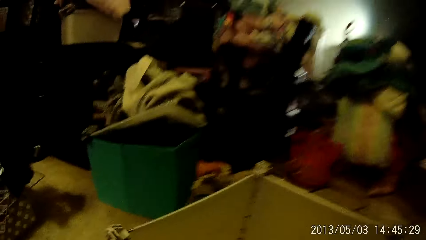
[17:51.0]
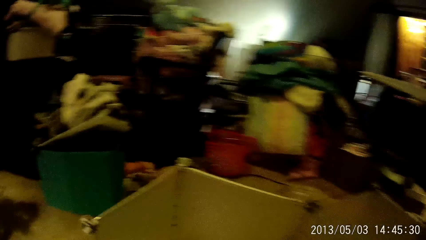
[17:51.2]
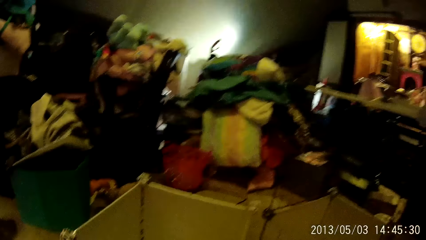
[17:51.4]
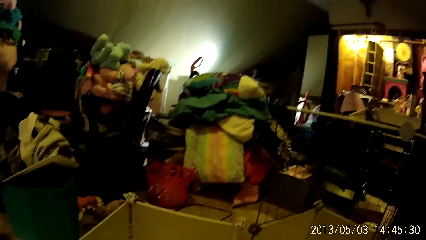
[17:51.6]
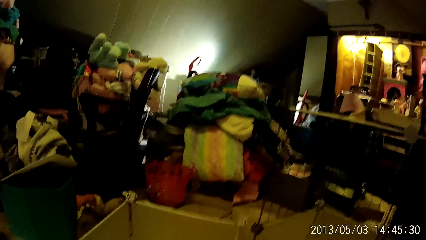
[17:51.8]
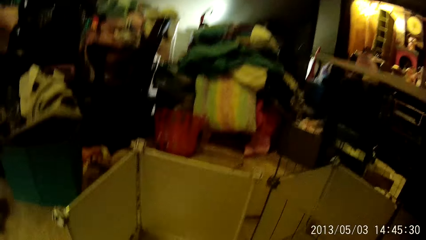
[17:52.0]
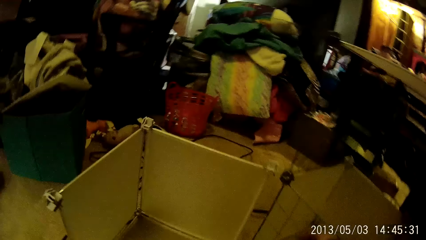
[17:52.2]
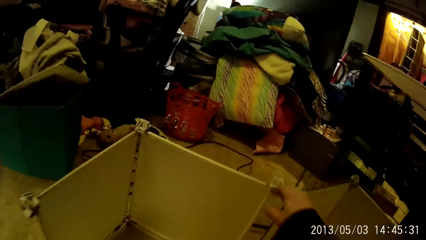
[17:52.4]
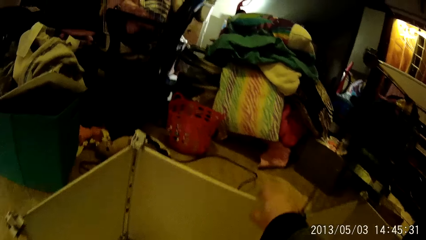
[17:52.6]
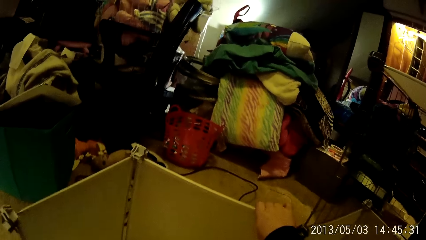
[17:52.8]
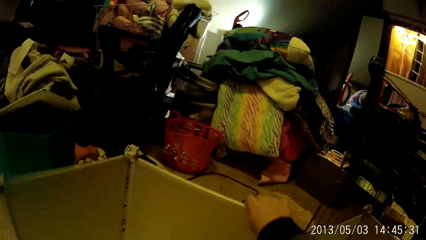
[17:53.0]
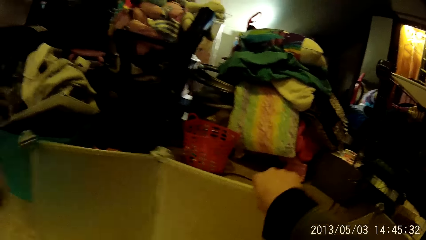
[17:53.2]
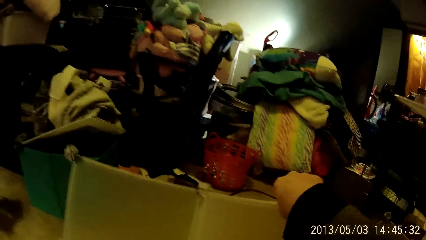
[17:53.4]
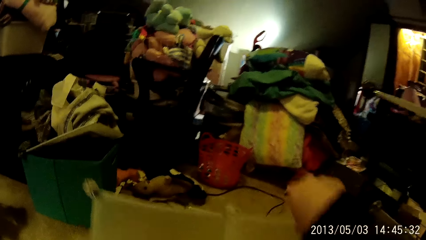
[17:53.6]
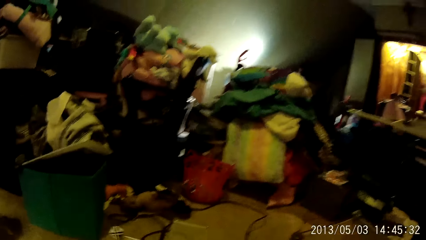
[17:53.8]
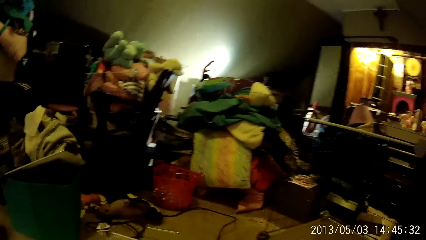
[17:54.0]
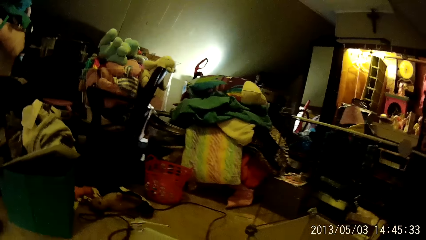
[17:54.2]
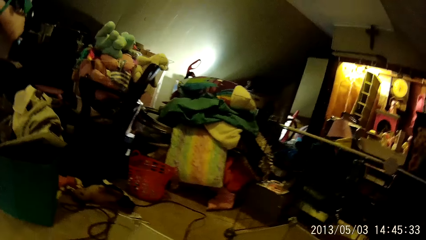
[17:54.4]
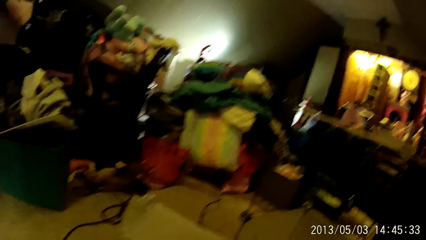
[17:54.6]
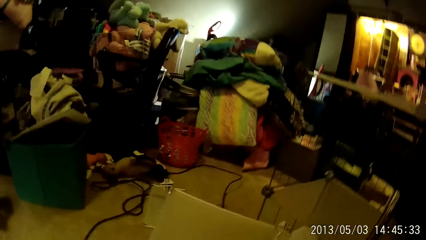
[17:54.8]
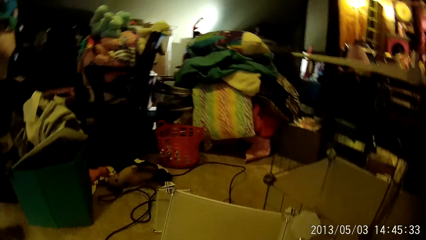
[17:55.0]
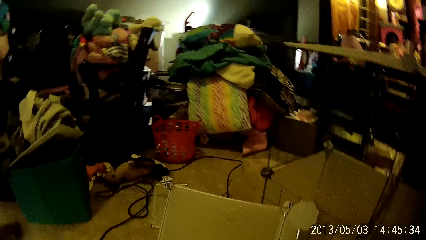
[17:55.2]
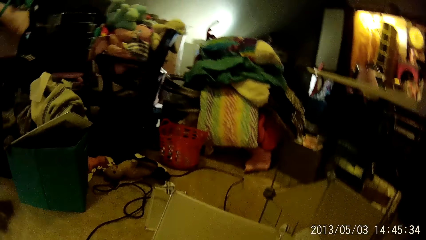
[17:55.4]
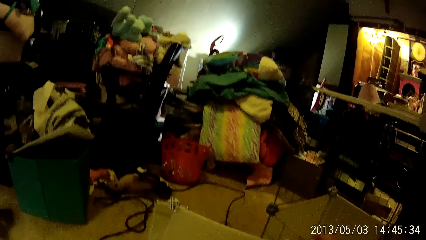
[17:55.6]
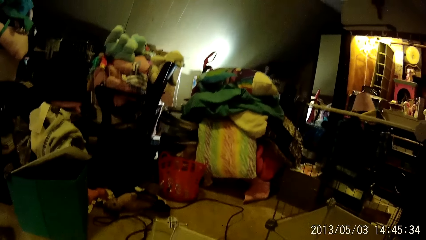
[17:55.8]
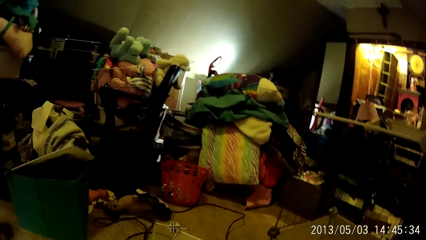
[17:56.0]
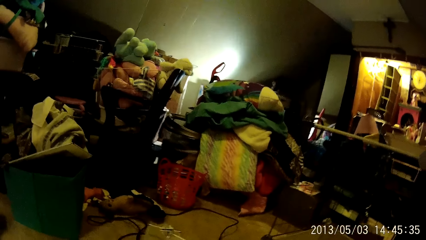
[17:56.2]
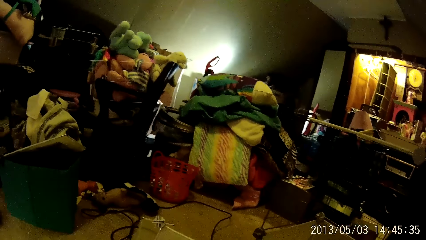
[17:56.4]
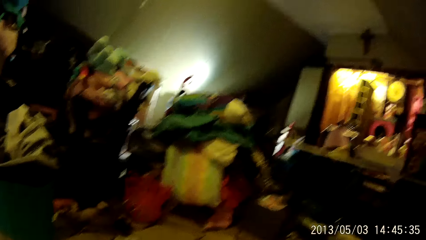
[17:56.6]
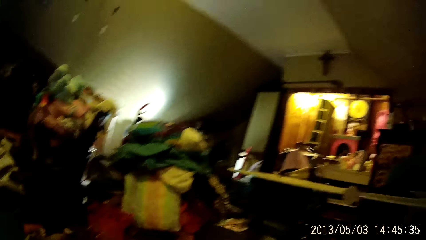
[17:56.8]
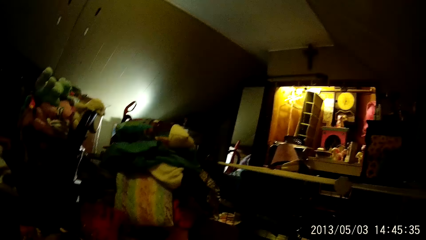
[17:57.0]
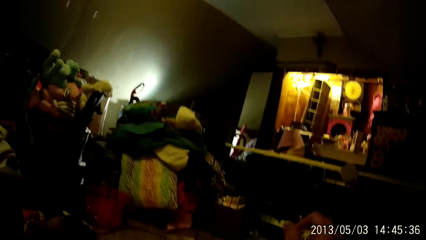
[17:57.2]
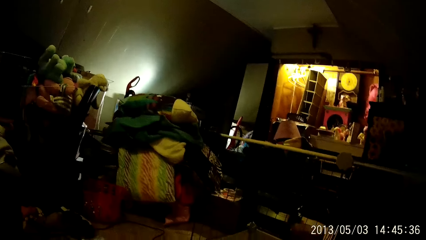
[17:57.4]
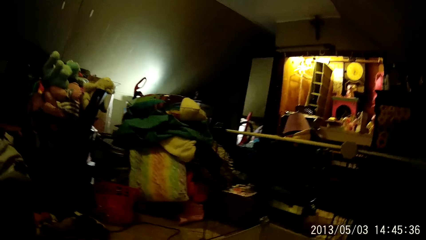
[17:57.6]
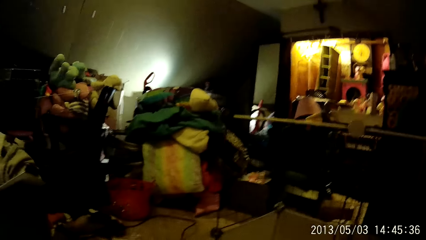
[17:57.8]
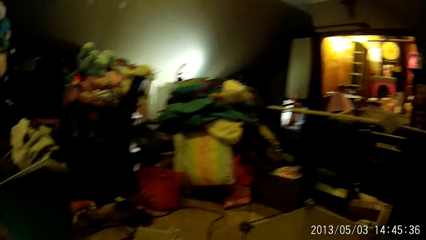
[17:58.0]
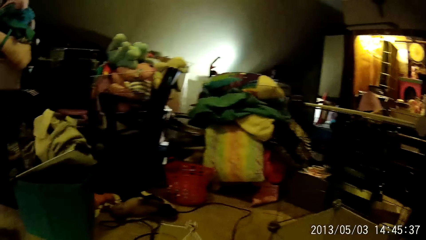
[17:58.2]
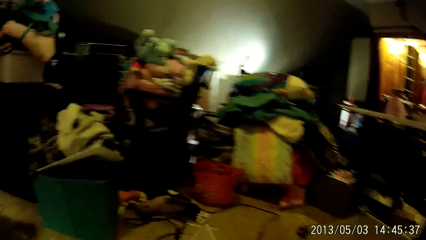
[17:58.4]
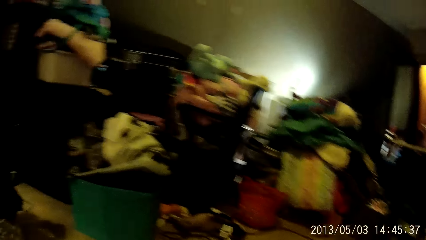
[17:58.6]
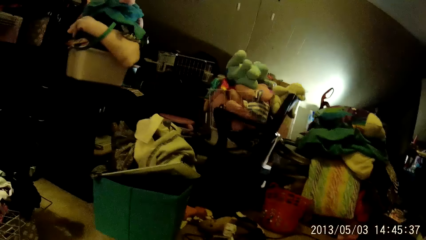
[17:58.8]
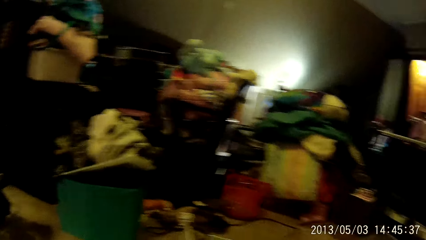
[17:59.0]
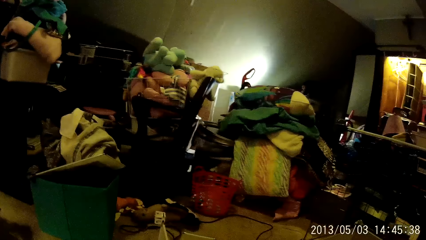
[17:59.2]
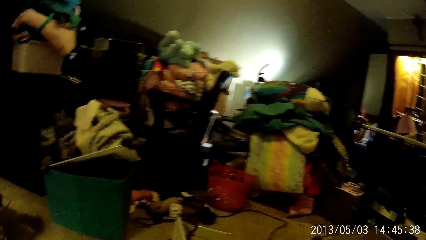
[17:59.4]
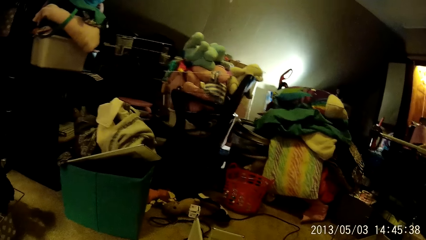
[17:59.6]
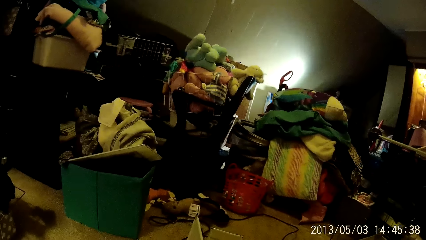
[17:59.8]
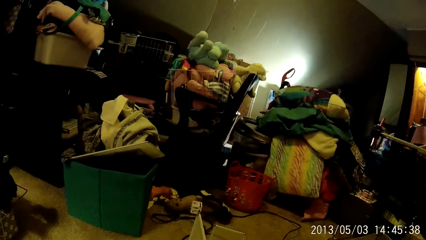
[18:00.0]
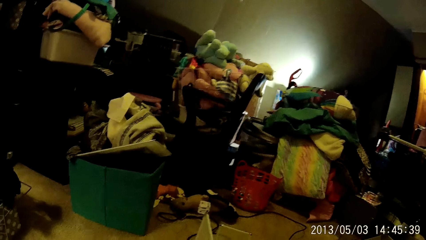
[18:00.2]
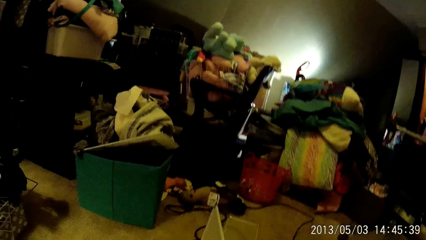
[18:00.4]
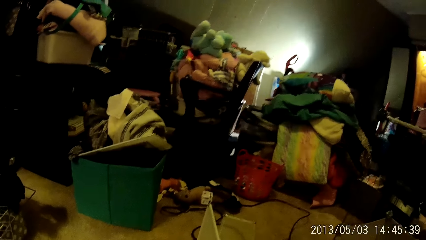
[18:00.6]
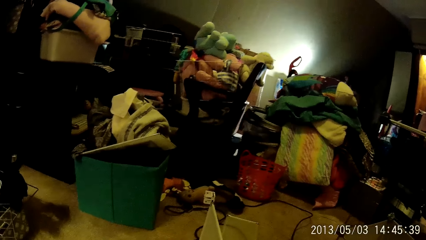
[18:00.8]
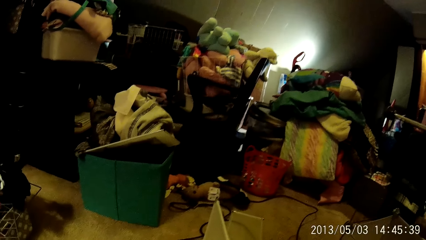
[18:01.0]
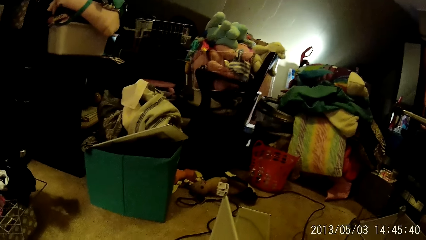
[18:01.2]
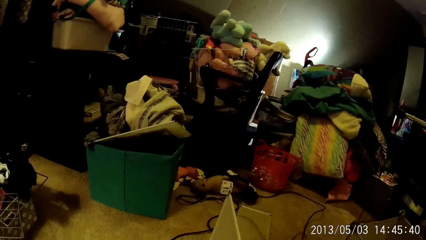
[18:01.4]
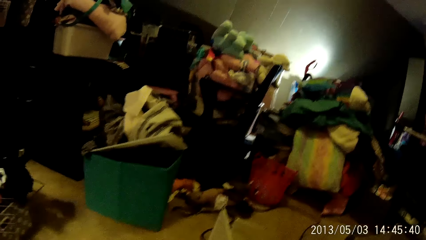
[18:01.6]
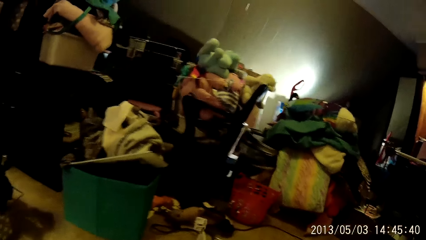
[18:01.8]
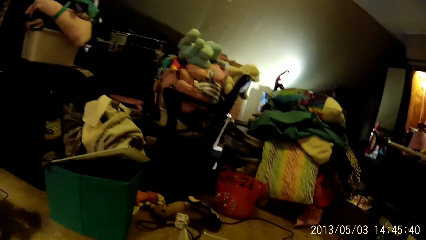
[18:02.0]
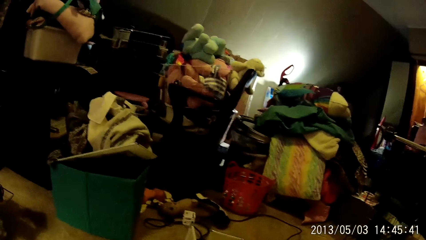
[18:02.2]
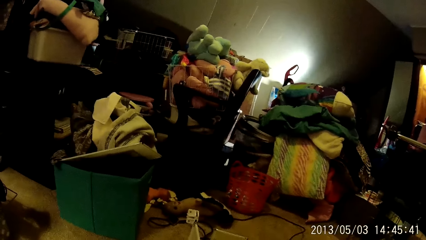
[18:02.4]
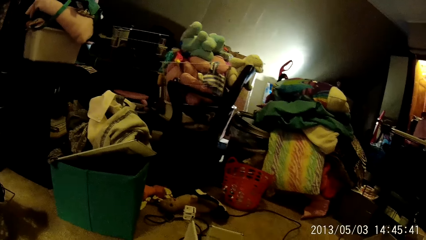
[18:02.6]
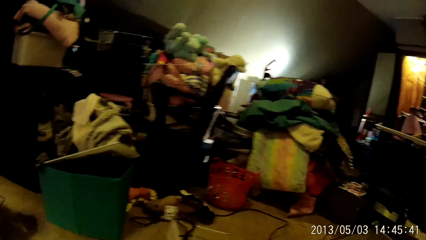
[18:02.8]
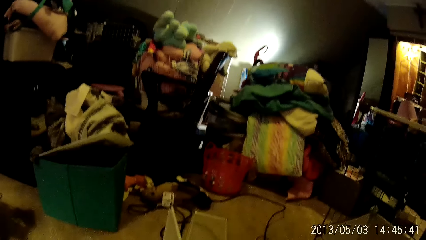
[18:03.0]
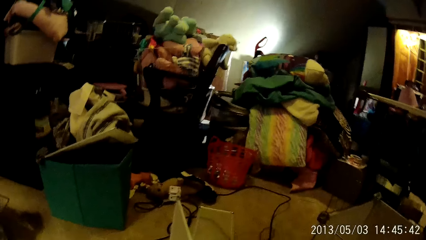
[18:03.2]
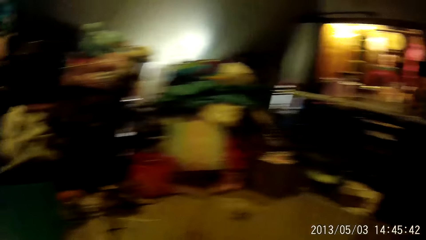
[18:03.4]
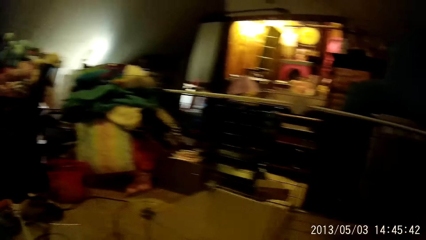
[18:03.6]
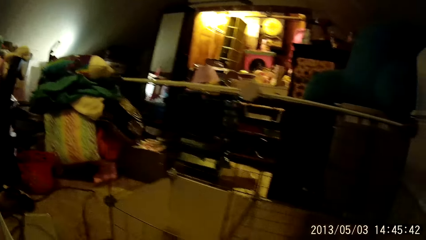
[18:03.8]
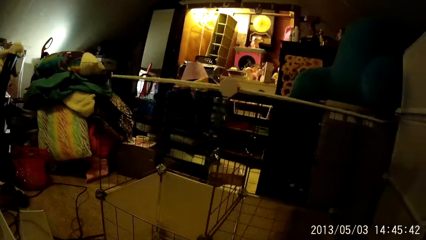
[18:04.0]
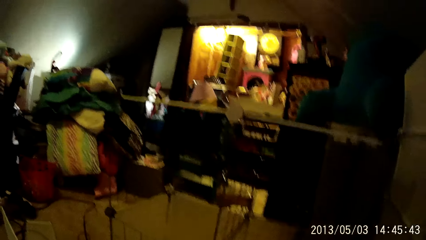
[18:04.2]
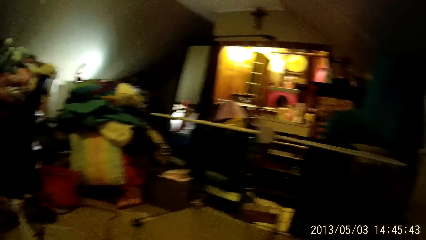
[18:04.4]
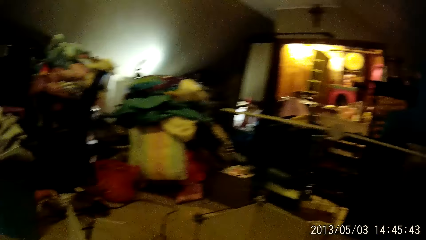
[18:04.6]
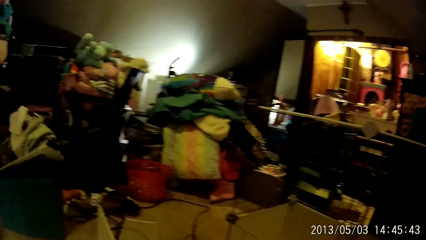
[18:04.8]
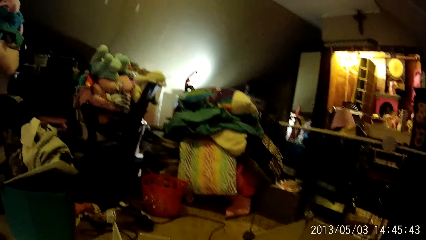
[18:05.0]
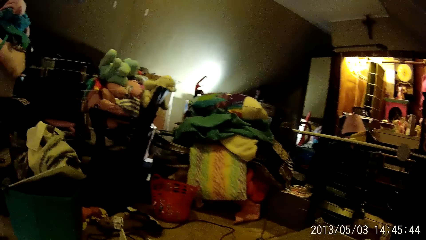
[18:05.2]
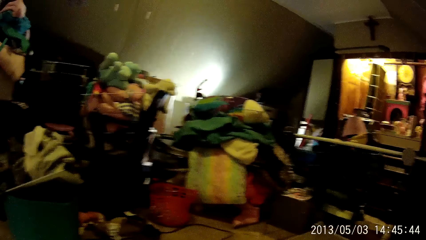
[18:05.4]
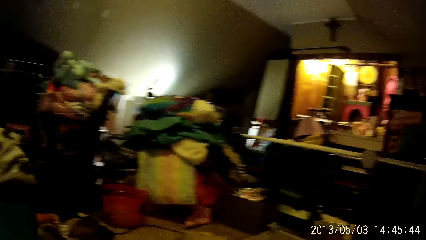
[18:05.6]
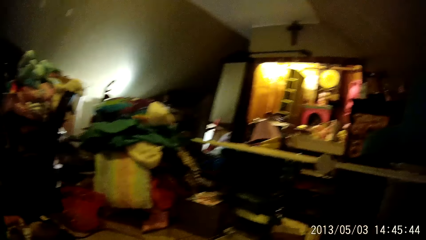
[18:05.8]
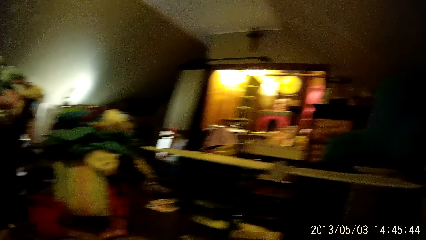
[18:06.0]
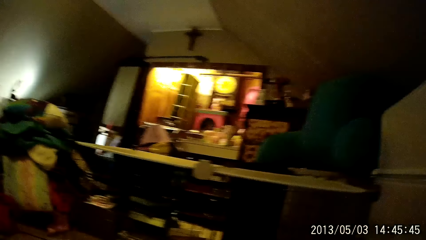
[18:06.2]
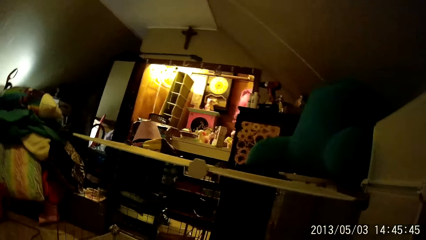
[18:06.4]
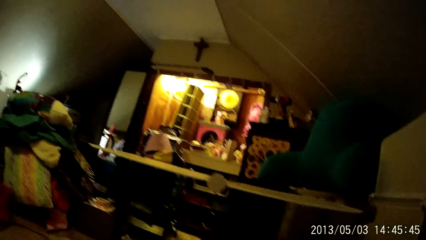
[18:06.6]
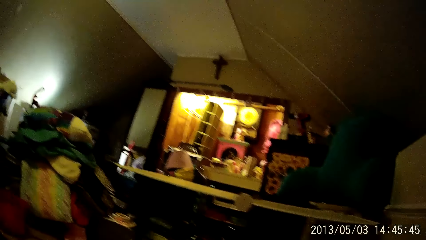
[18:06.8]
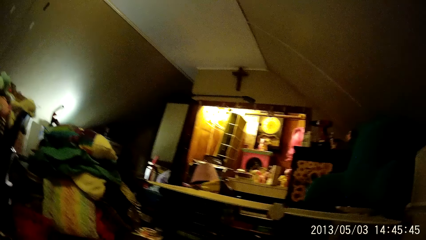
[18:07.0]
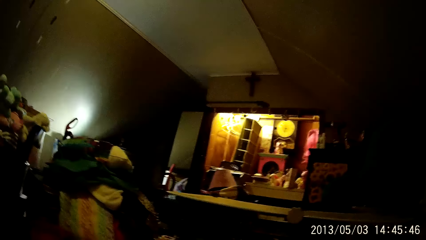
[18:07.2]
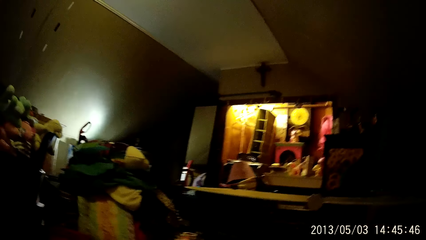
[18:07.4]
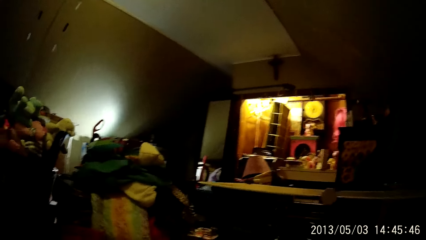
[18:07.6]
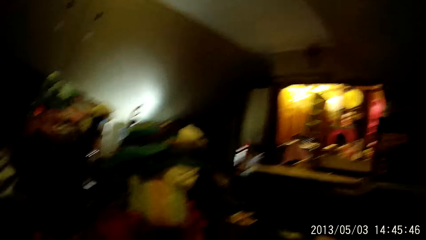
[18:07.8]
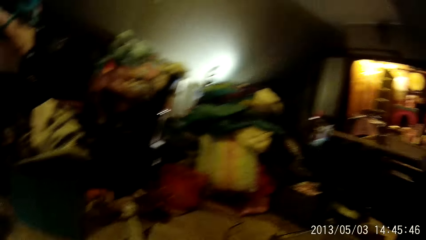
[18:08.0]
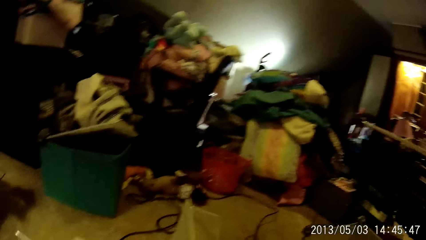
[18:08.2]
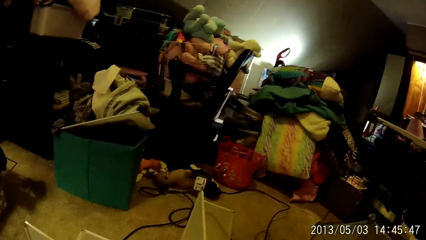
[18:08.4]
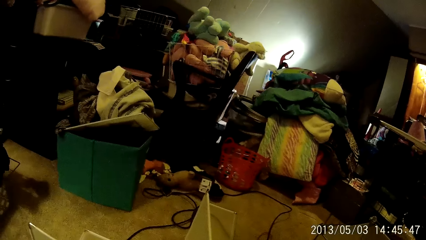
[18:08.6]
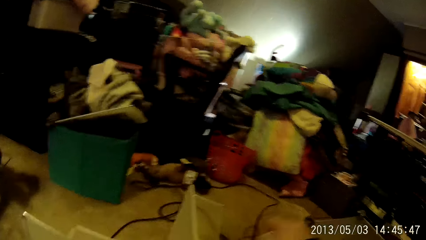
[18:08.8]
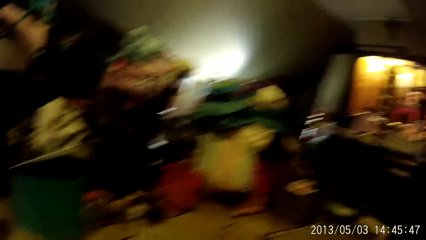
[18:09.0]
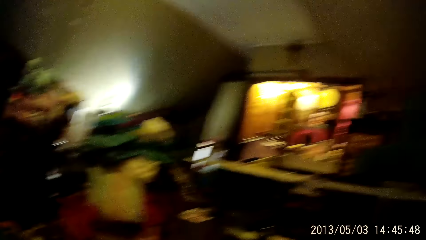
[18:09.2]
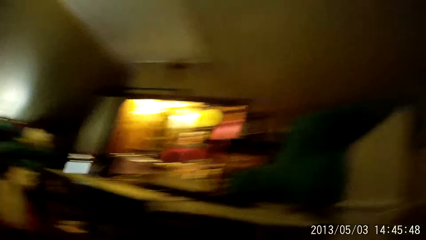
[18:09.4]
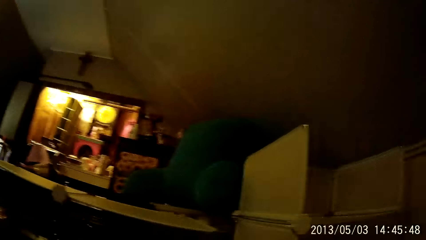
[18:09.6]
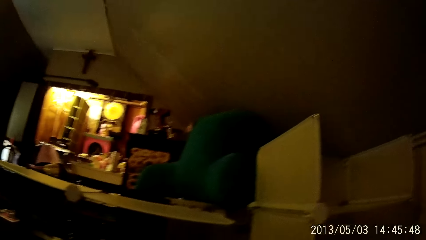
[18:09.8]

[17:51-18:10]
The camera wearer picks up the plastic. He moves the detachable wardrobe compartment on the floor with his right hand. He does something.
